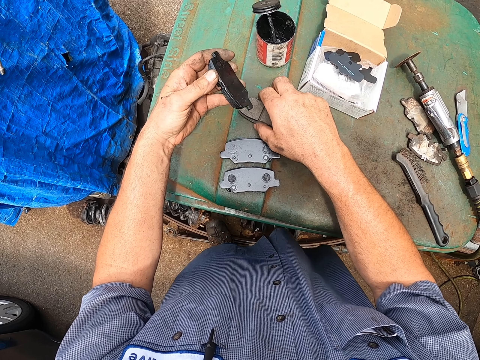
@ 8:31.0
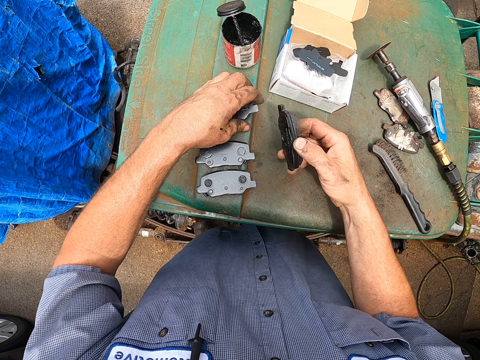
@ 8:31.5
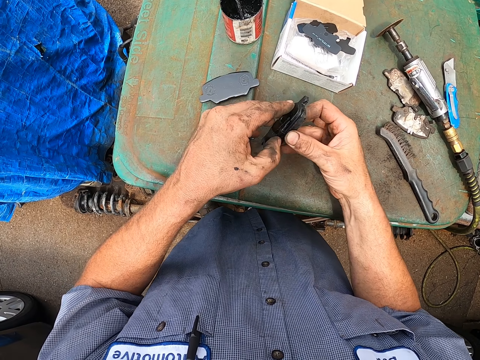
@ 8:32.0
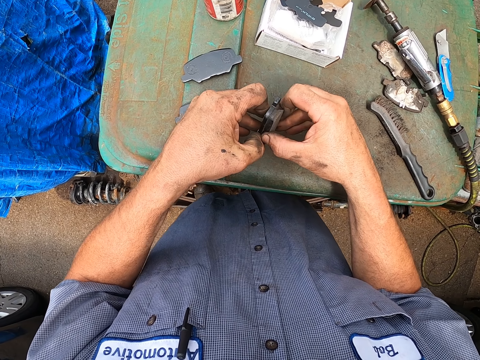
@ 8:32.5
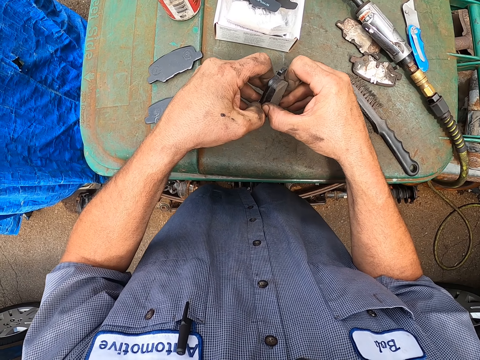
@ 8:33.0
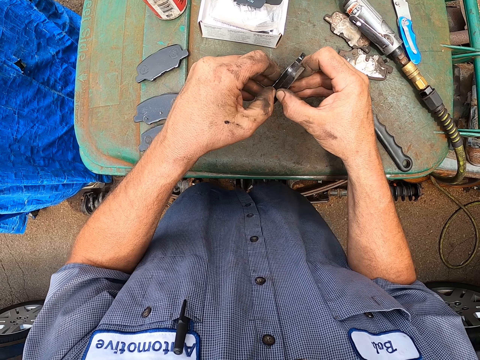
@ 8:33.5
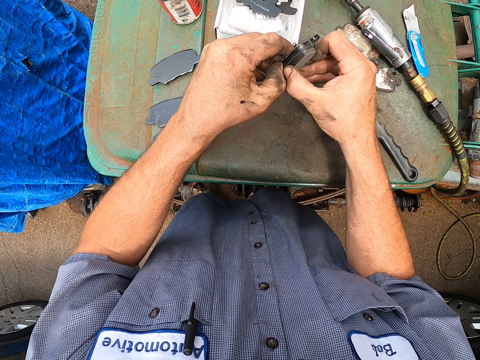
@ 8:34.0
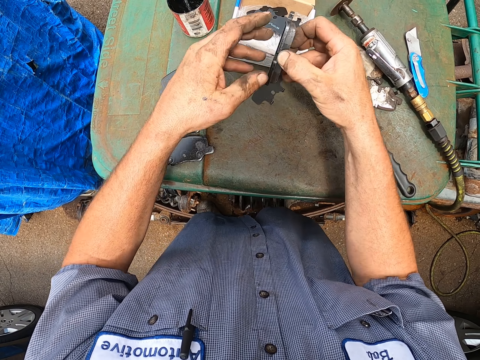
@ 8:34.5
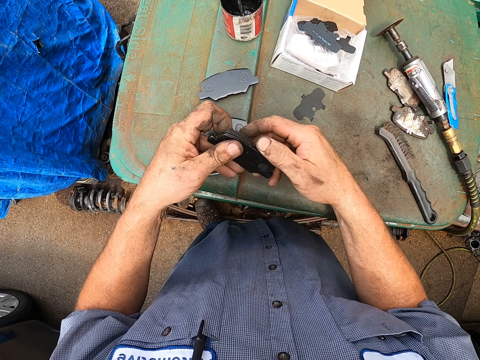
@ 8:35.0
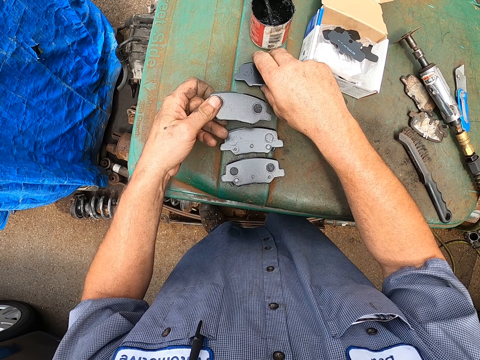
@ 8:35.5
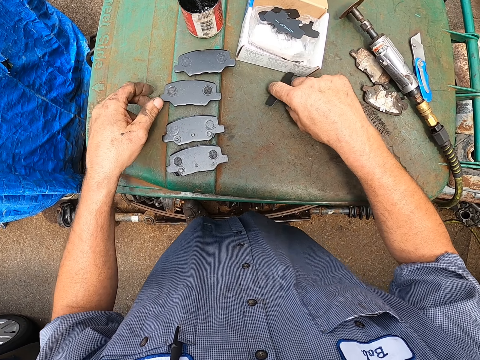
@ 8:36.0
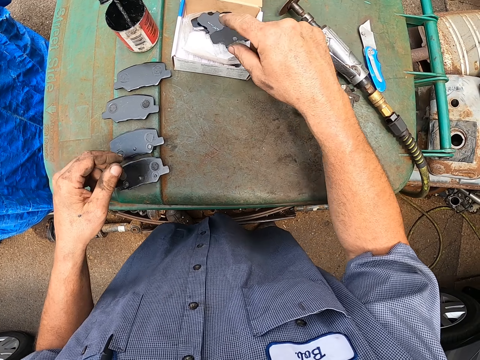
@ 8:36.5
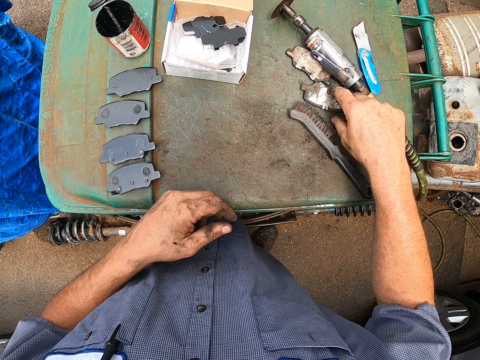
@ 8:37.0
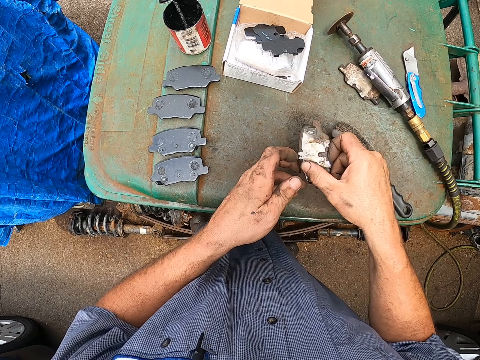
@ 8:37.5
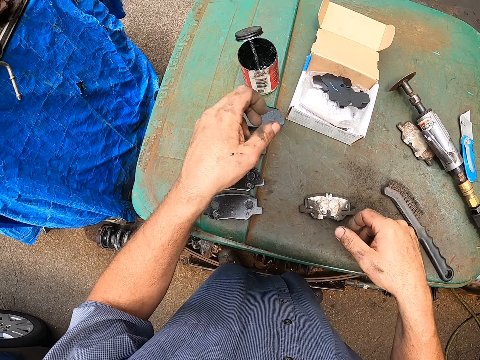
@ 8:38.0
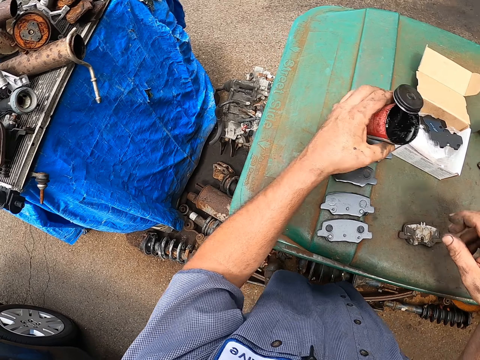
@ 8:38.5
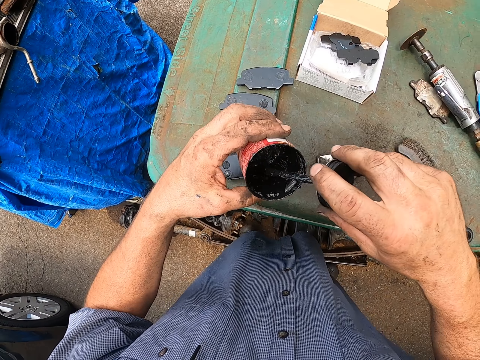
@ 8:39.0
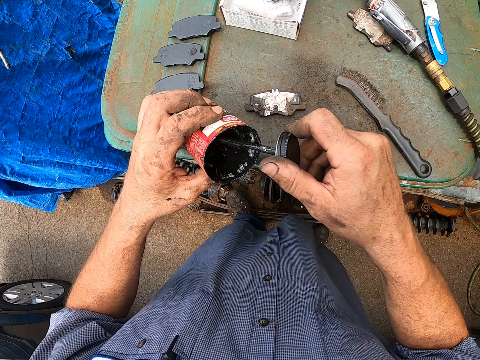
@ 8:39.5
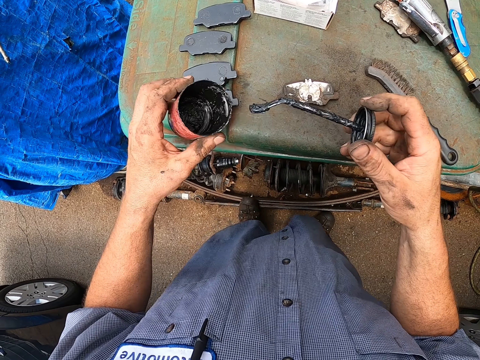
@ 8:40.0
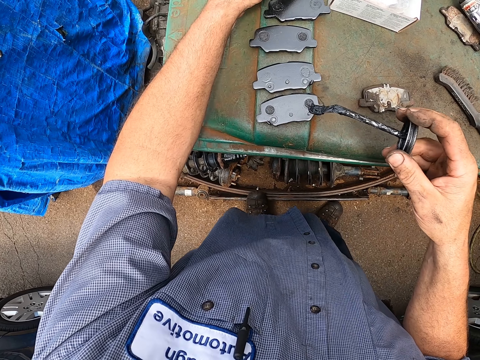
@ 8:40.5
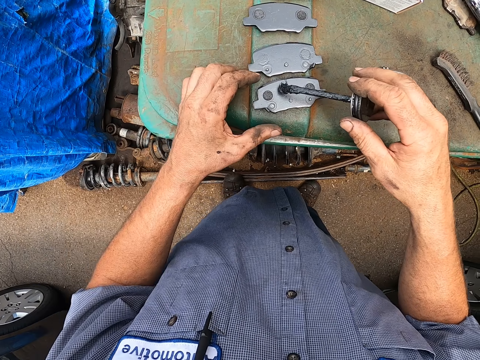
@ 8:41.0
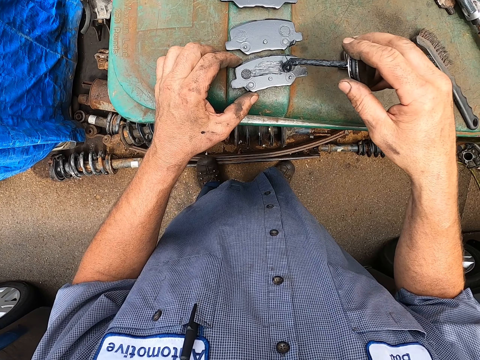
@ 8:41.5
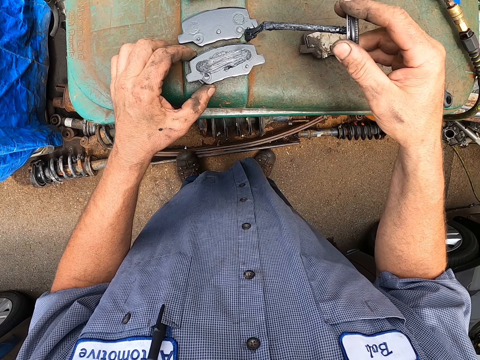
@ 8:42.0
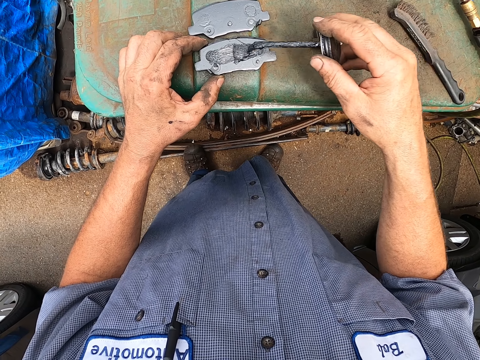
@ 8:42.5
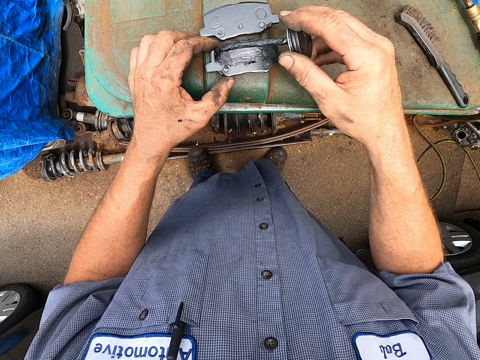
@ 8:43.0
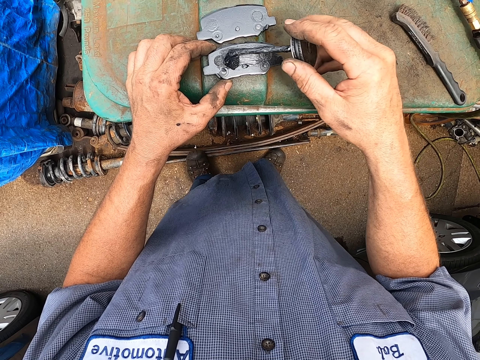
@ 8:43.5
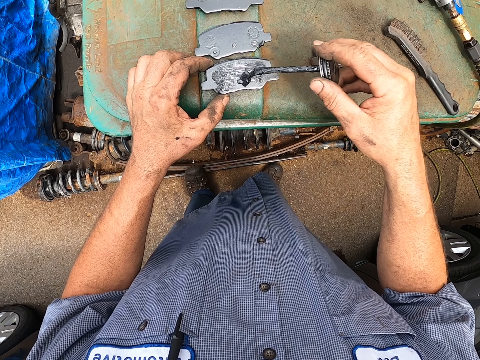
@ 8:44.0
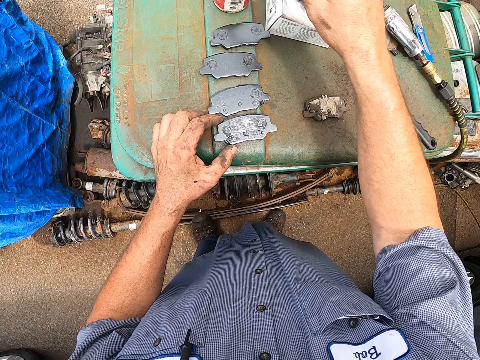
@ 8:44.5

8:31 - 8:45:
The camera wearer separates the metals. They pick a grease can. They paint grease on the brake pads.

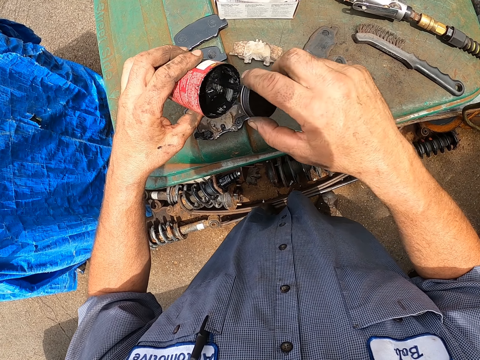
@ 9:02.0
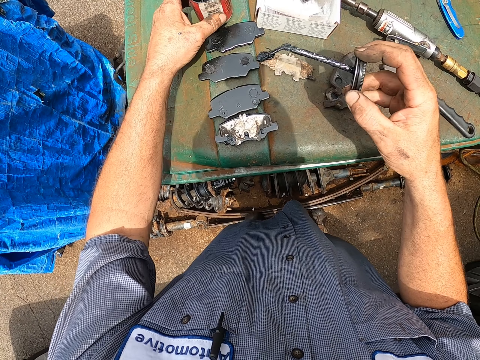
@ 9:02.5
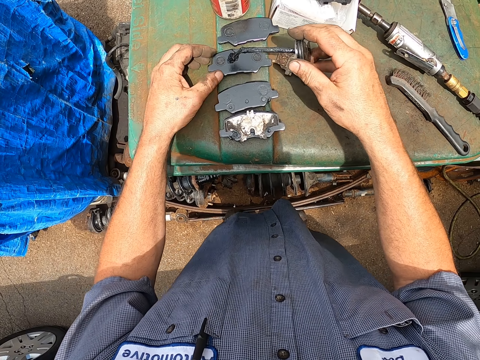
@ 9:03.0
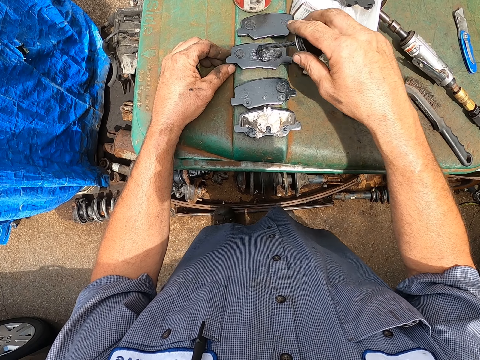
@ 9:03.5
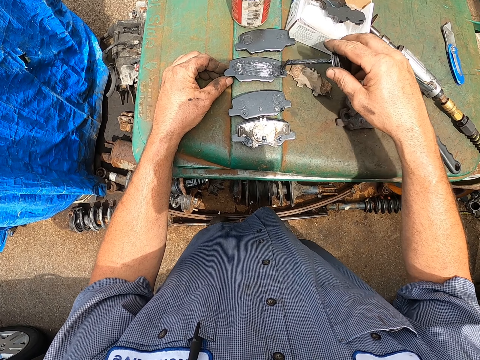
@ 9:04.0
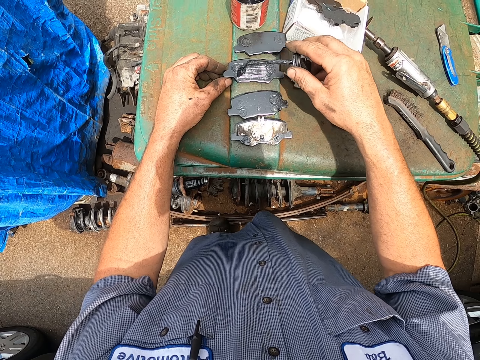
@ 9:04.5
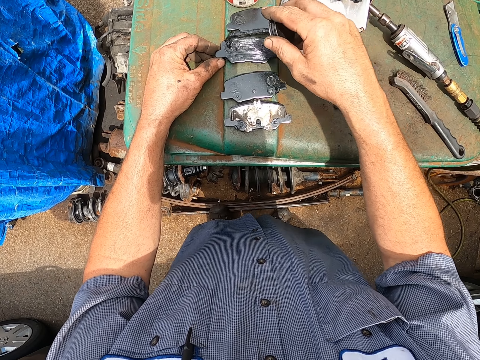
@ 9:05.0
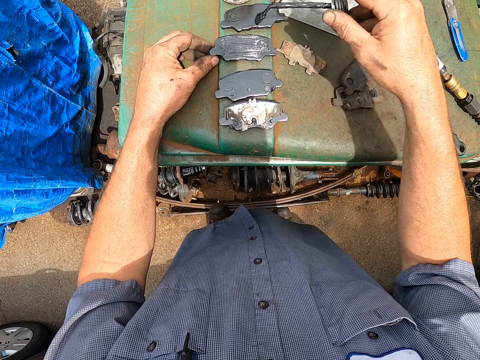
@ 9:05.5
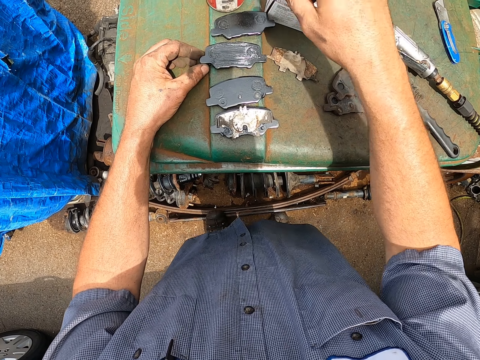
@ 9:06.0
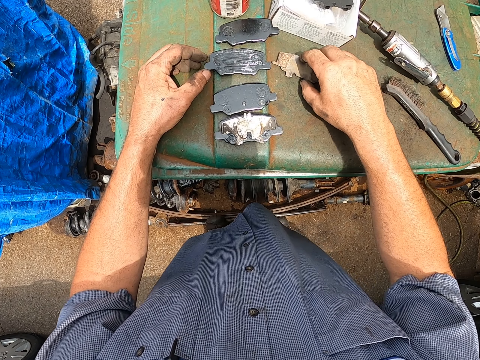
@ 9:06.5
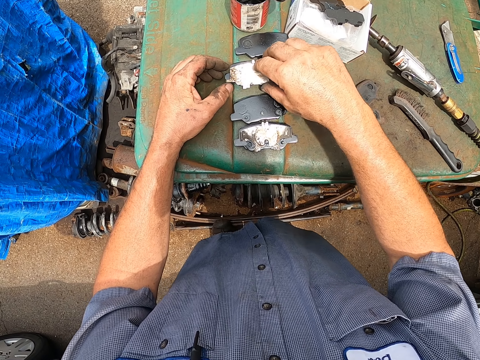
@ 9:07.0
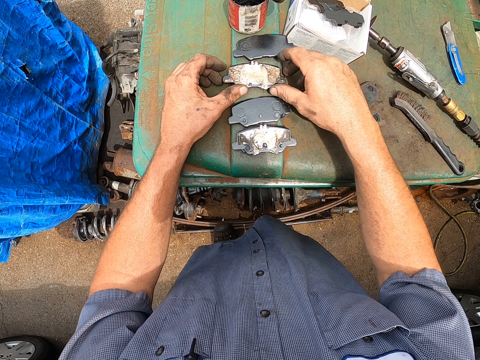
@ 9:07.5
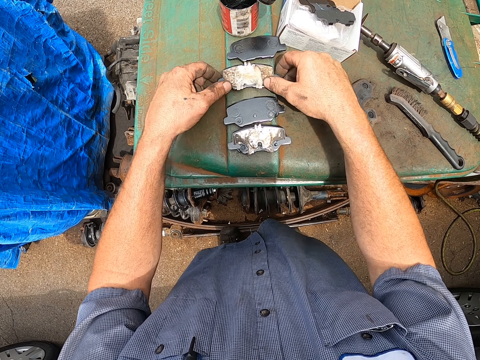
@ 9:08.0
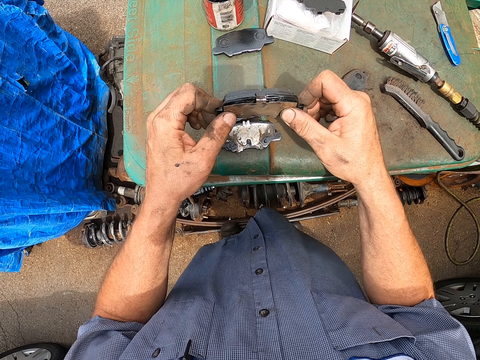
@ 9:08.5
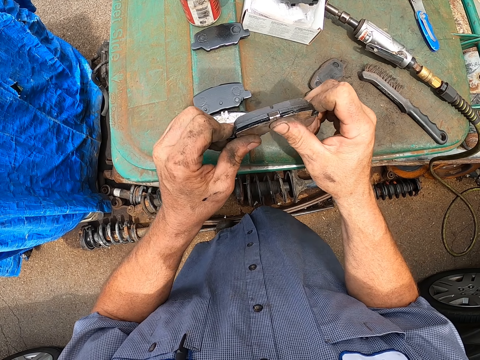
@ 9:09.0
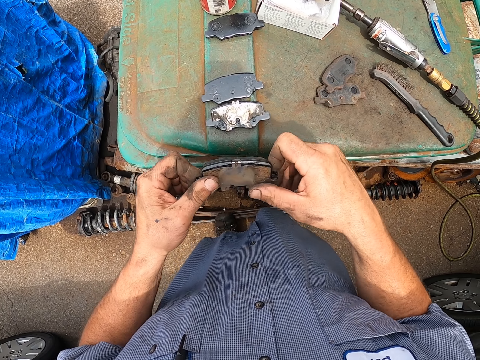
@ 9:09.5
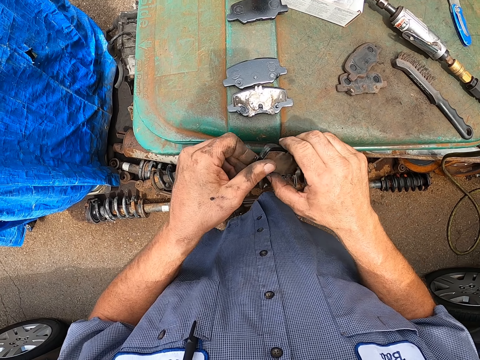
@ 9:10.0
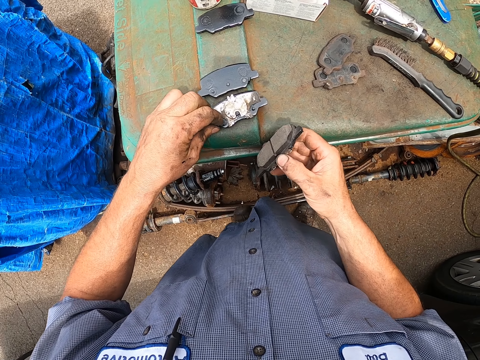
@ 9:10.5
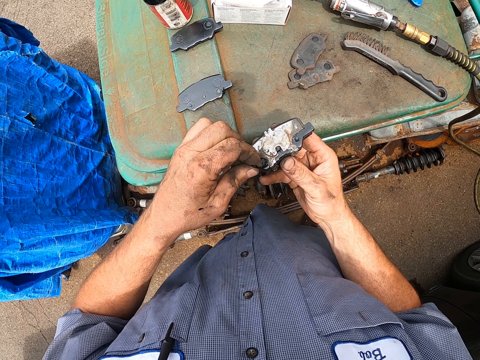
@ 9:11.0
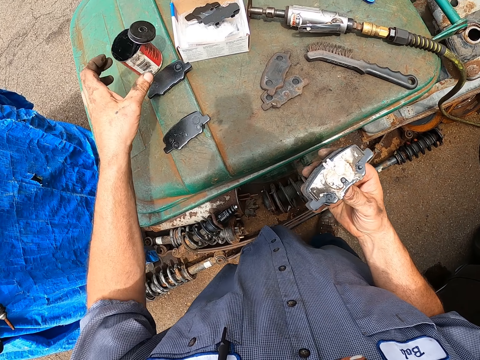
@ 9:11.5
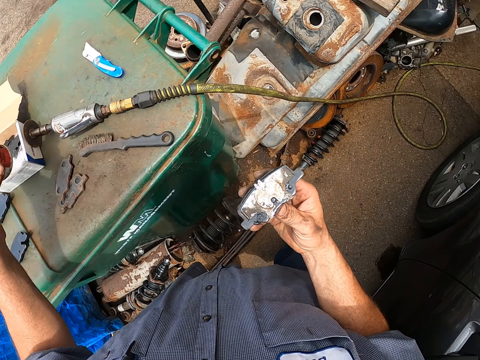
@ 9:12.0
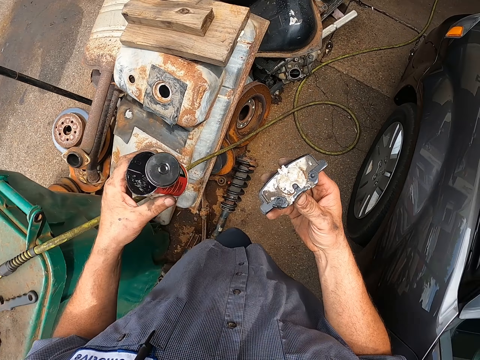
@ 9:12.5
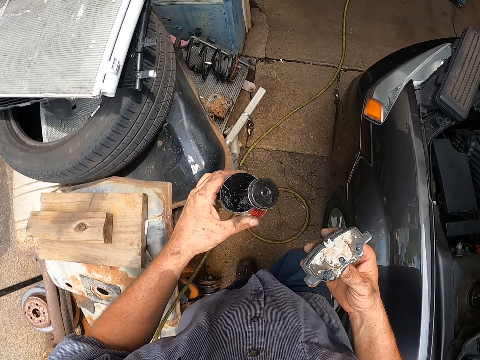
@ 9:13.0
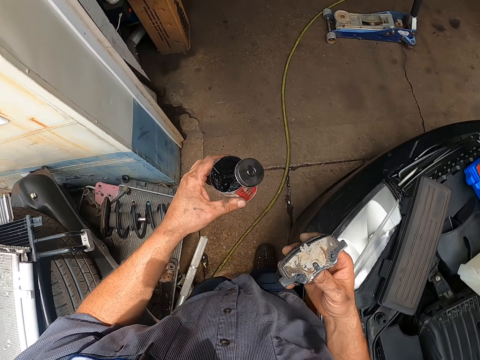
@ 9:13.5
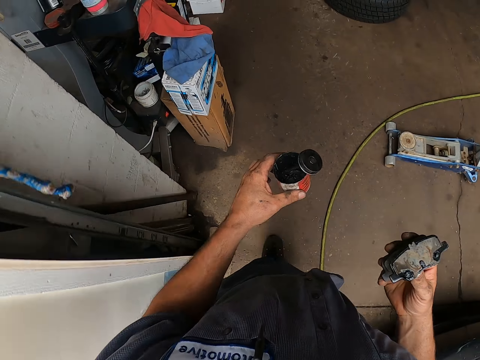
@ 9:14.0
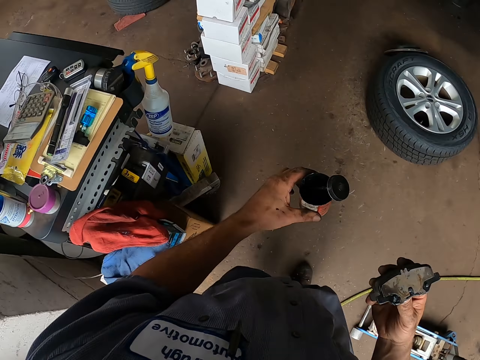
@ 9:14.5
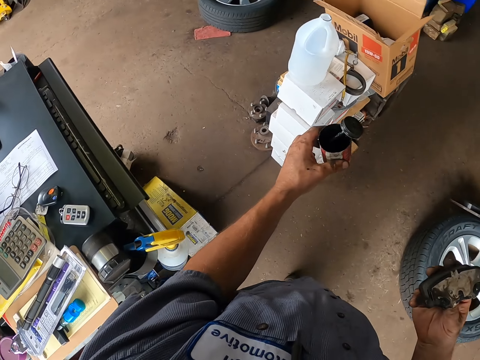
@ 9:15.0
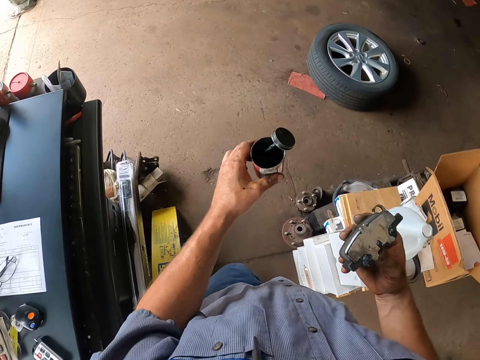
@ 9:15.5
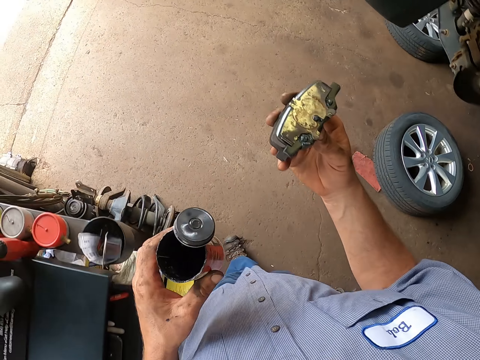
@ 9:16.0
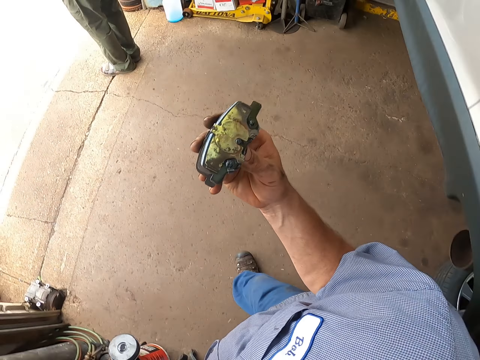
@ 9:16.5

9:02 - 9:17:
The camera wearer paints another brake pad surface. They cover the brake pad. They separate another metal. They pick a brake pad from the table. They stick the metals together. They pick another brake pad from the table. They pick the grease can.
